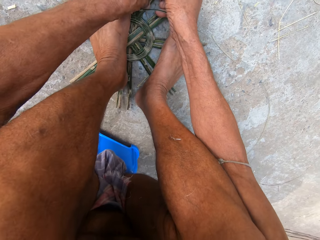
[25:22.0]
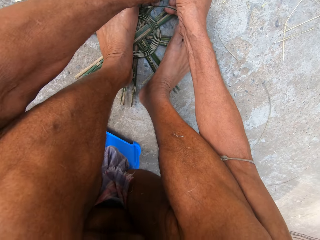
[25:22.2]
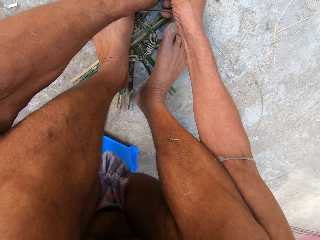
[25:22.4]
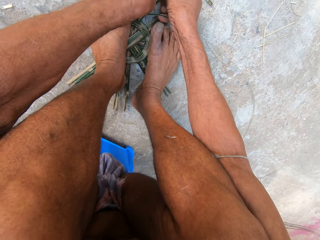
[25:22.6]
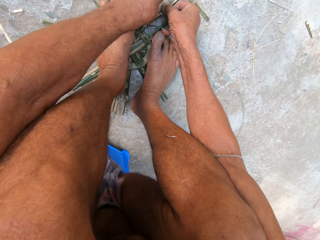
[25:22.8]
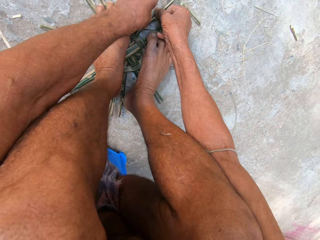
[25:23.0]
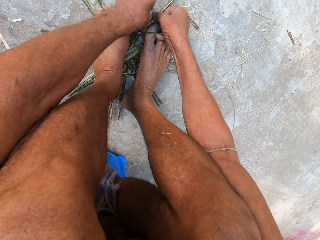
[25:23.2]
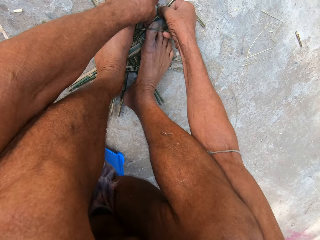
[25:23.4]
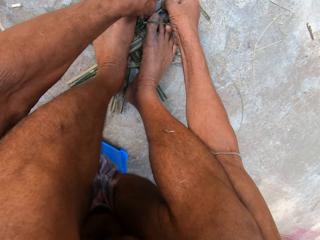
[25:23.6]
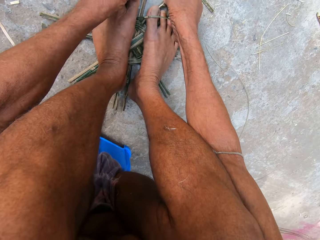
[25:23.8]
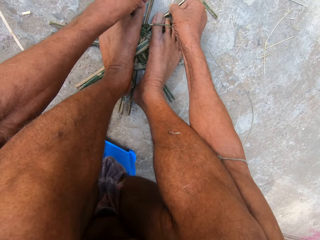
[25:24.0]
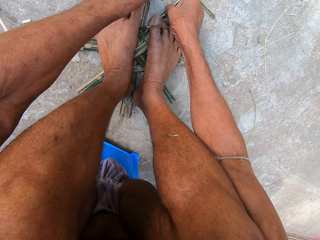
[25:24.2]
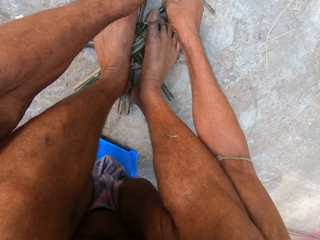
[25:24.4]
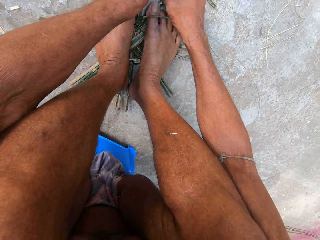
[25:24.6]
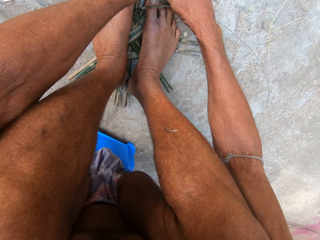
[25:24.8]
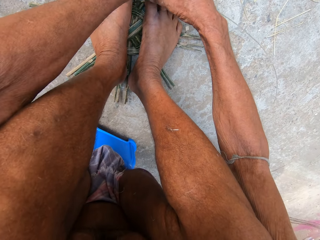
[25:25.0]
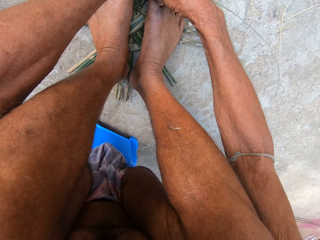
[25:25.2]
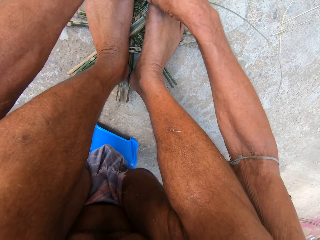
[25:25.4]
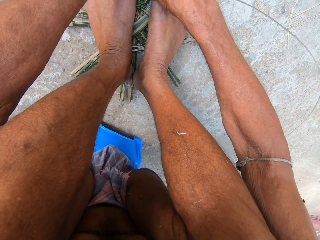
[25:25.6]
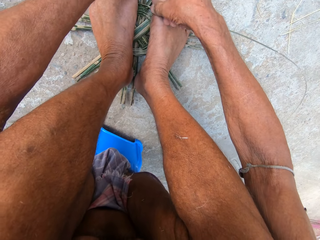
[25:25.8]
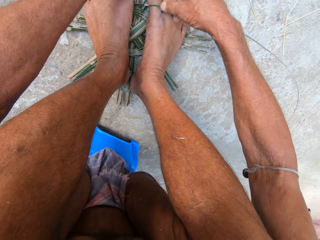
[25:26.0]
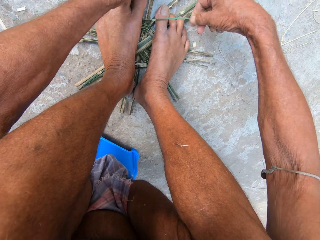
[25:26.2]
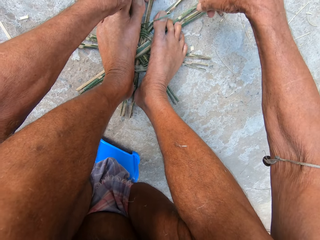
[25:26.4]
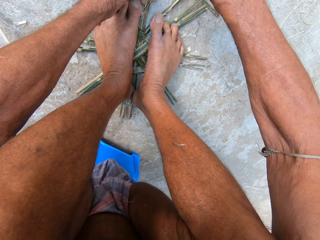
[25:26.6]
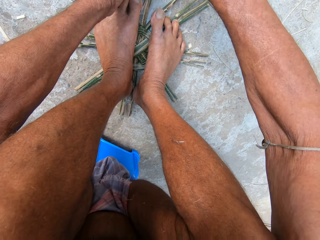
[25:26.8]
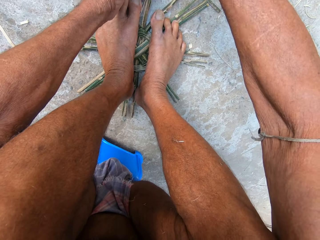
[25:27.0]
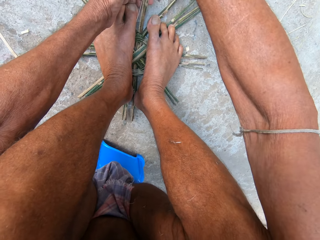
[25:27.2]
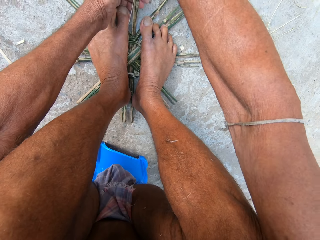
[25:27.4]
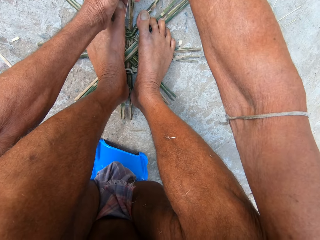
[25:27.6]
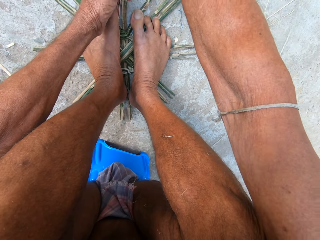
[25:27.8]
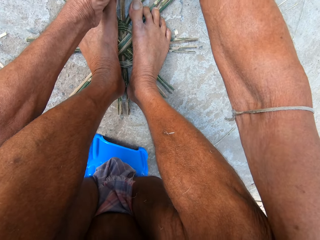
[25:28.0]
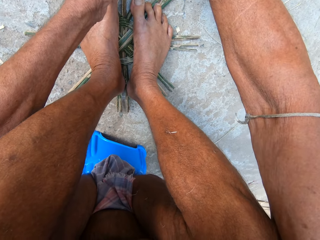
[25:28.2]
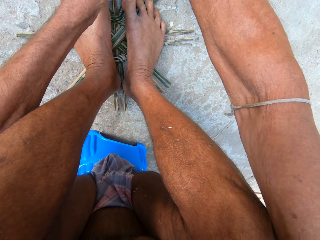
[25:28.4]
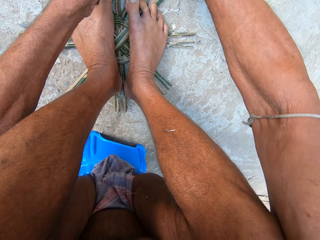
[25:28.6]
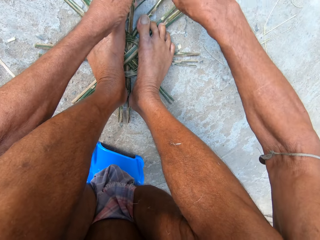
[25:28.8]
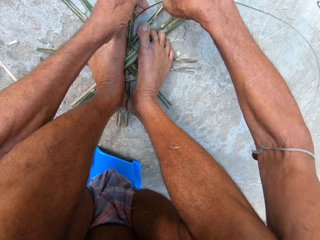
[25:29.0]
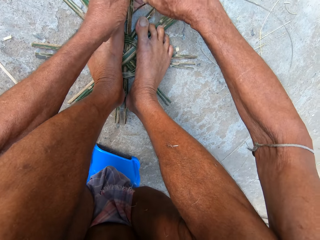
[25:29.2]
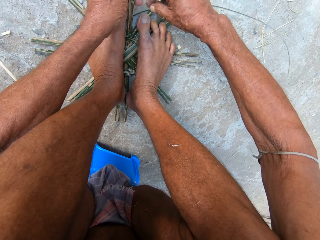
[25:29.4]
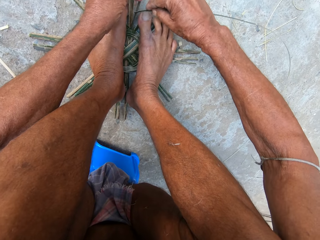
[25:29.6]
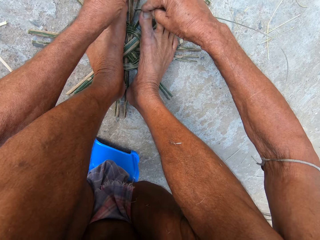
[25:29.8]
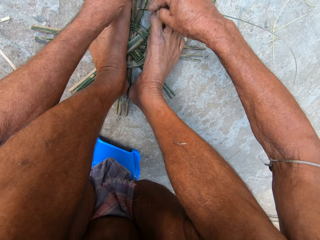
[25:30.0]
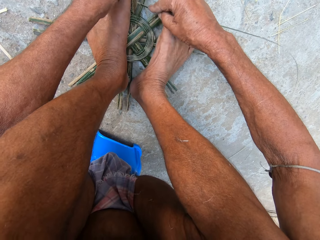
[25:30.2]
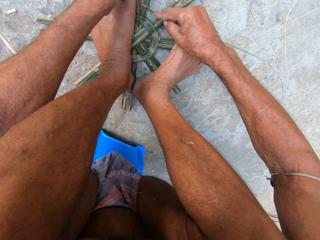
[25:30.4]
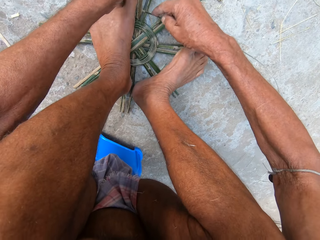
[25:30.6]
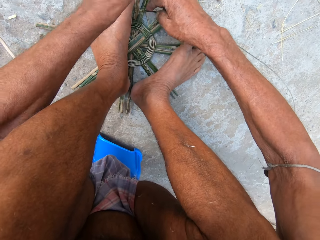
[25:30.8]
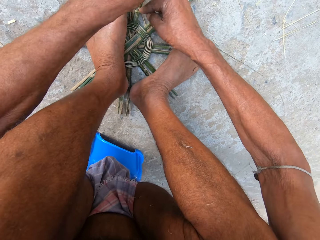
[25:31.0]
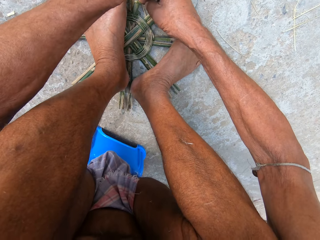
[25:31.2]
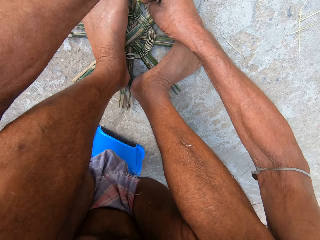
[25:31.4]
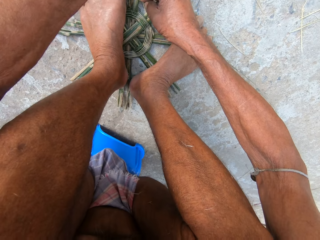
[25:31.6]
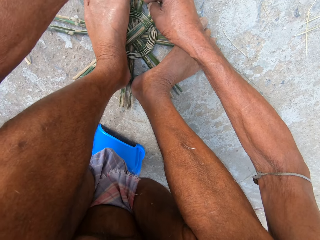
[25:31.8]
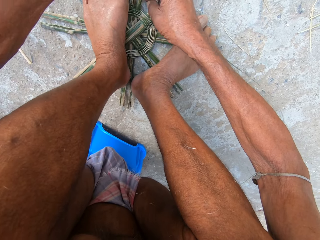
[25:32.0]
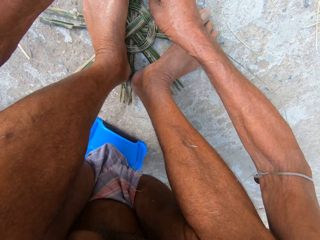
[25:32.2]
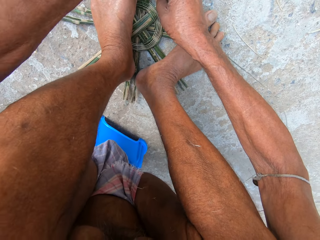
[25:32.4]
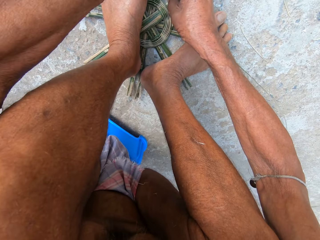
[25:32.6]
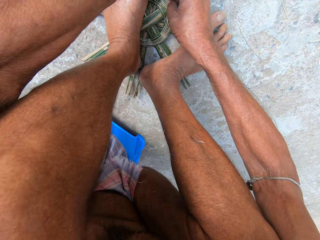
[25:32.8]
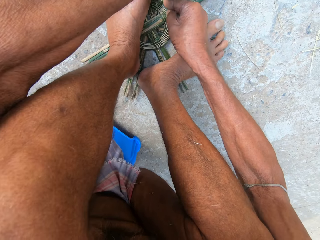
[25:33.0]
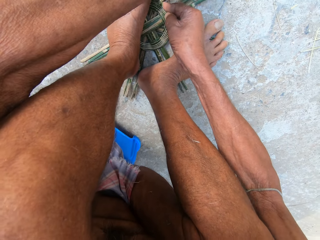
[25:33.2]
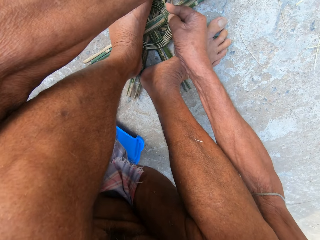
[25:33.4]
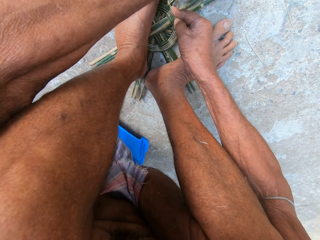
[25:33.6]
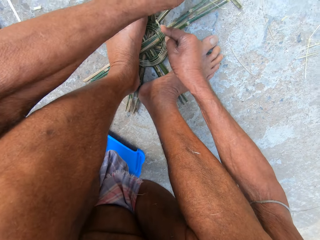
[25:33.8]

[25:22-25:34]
The camera wearer picks up the reed. They weave something with the reed.

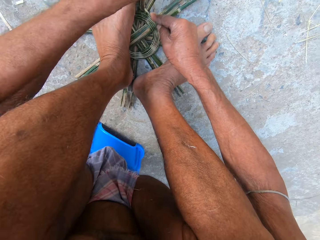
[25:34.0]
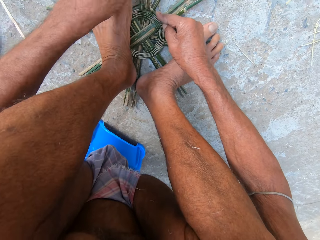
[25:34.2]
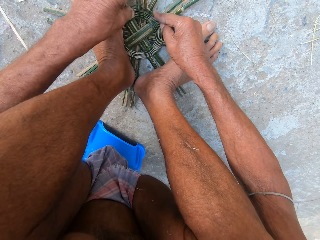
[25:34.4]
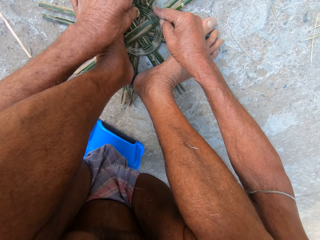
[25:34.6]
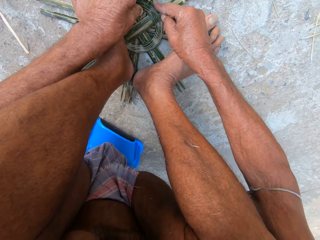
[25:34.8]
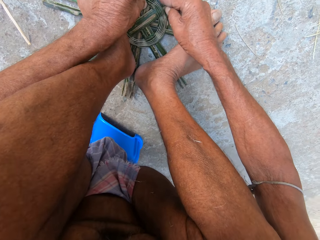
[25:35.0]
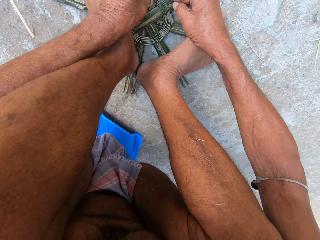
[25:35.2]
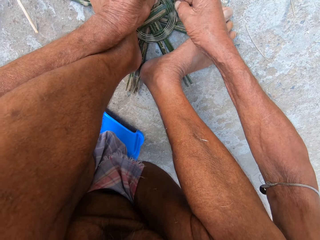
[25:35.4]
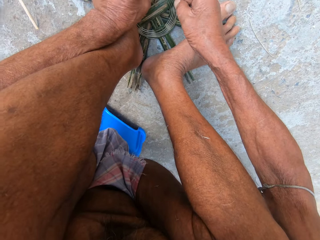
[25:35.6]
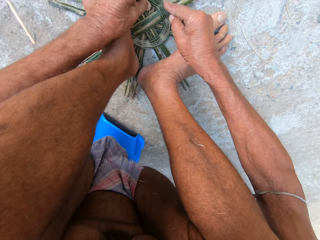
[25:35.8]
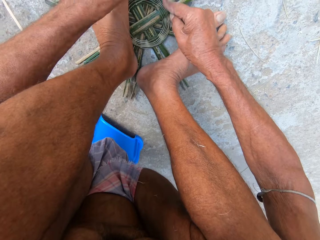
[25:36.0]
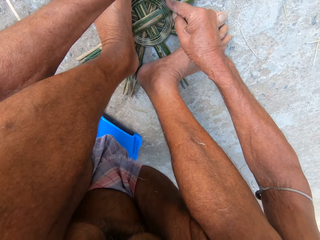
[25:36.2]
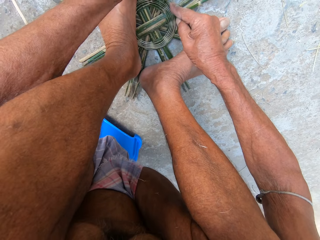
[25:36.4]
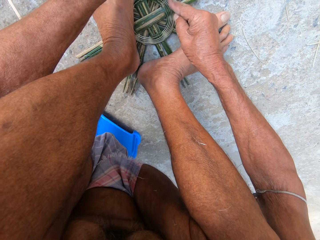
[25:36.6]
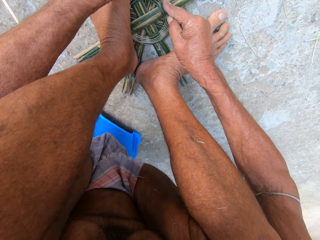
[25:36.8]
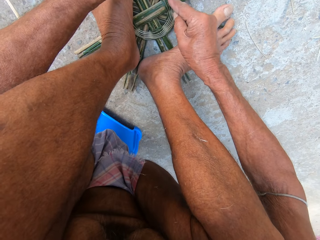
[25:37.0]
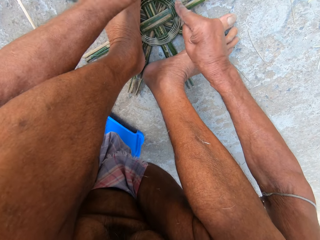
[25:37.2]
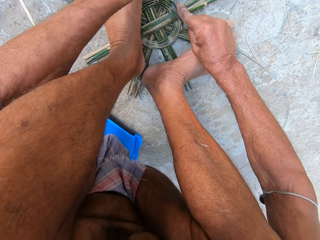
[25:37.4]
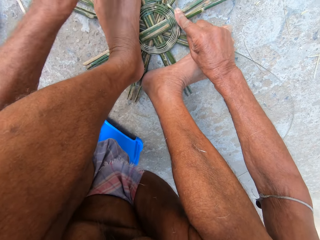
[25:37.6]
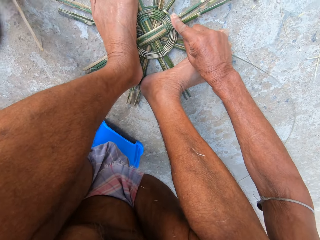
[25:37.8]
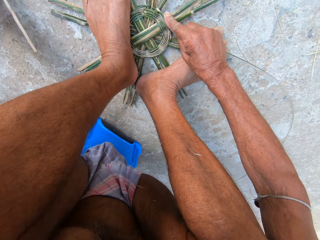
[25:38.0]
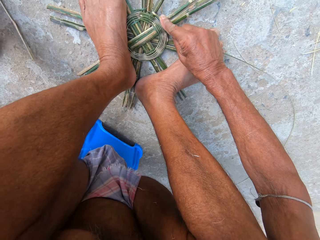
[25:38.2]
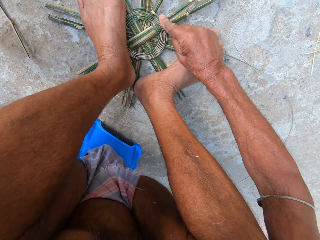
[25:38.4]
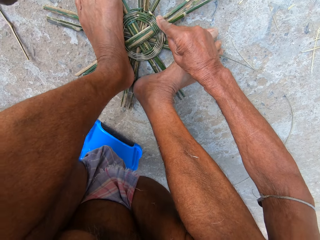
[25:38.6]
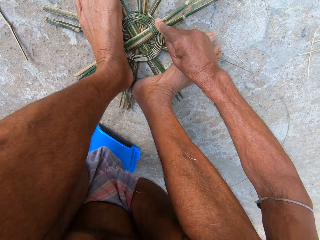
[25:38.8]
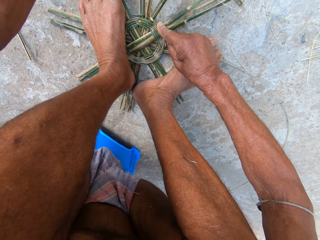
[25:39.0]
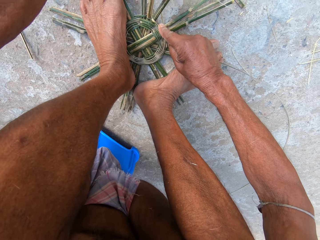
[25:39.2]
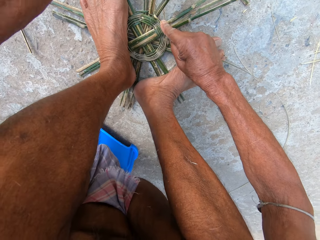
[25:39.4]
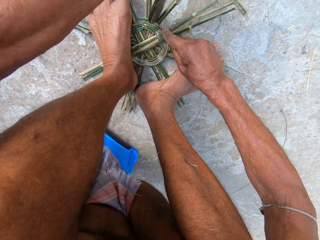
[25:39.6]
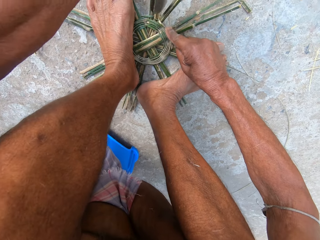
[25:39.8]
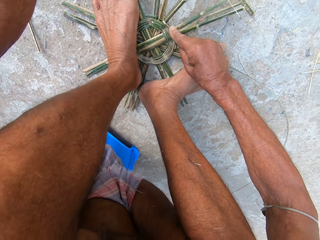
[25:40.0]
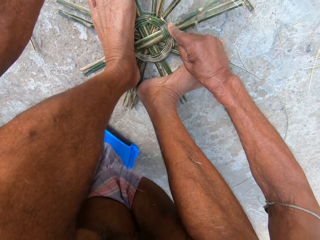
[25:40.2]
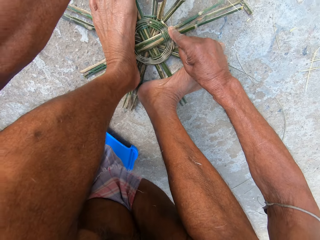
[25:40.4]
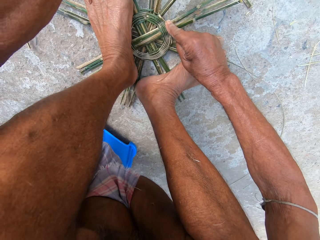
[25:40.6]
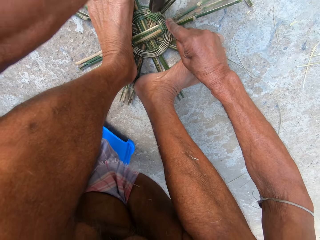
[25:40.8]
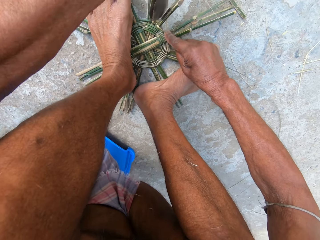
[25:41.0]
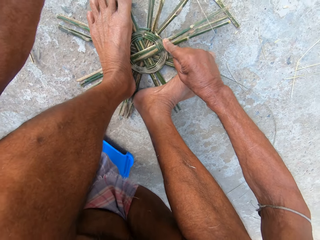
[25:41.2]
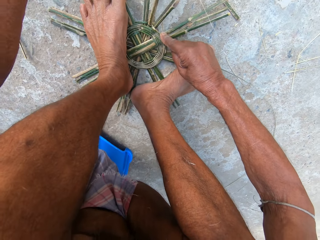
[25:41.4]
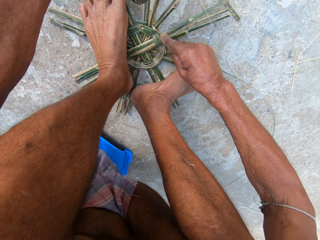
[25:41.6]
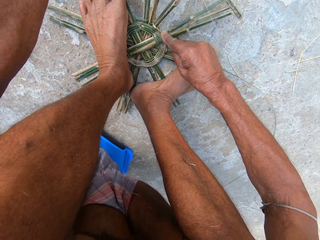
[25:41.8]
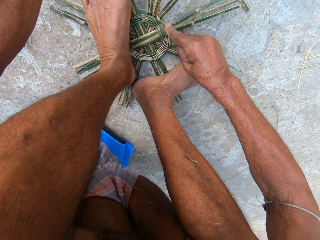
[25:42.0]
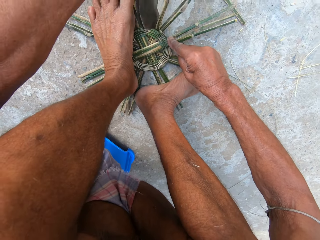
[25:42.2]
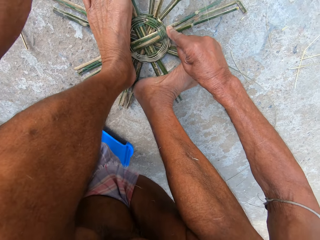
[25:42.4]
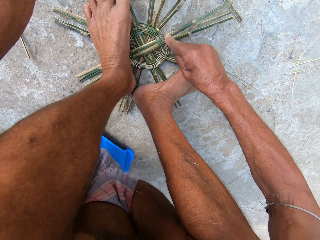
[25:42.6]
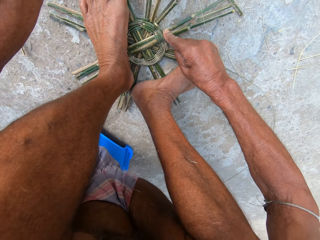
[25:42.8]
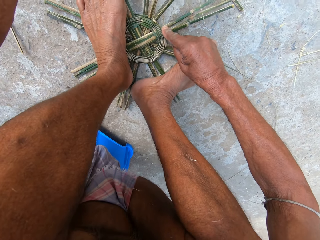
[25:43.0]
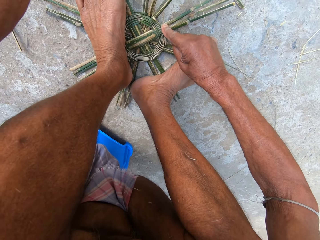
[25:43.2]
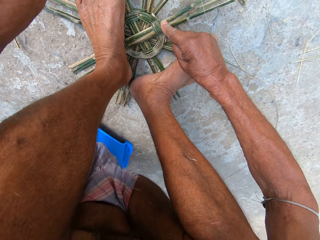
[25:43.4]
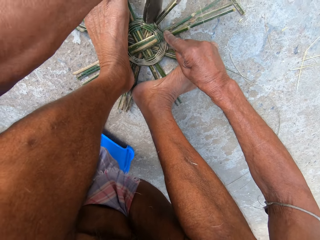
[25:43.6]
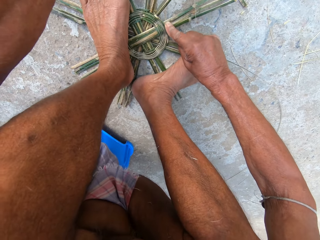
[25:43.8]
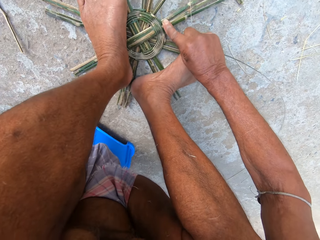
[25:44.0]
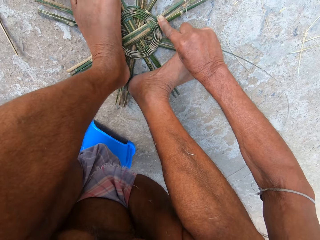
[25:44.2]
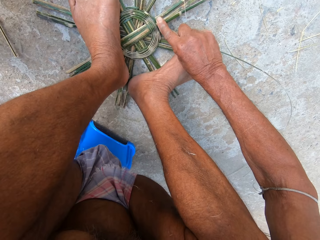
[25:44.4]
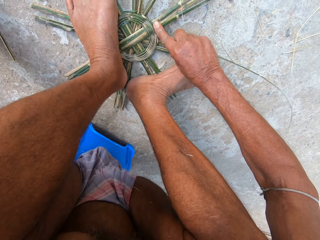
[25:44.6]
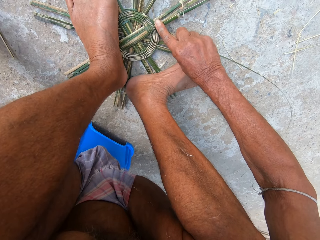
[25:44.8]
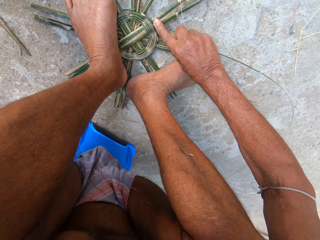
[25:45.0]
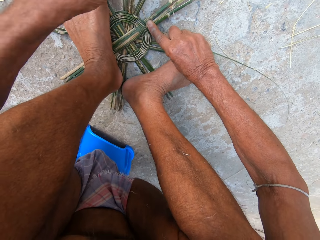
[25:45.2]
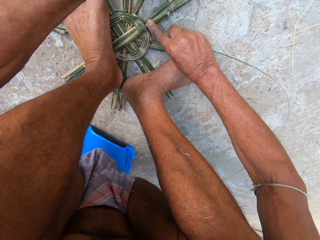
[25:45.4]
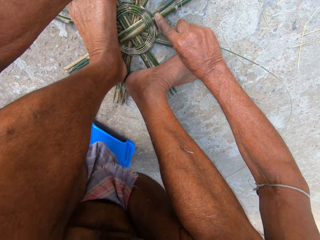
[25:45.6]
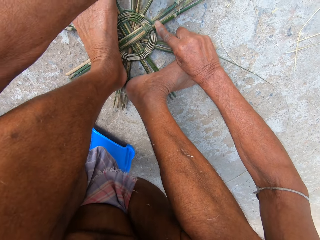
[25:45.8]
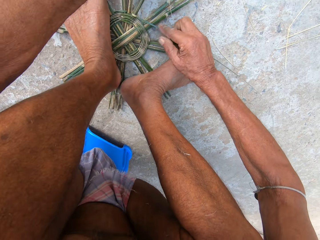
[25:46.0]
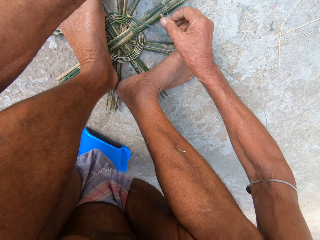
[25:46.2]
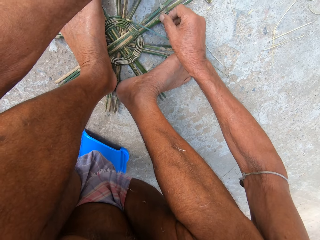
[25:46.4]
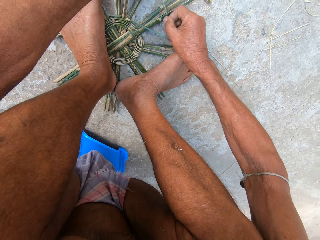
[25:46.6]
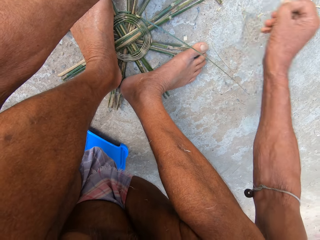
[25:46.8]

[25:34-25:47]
The camera wearer picks up the hook knife from the ground with his left hand. He hits the bamboo strips with the hook knife in his left hand. He places the hook knife in his left hand on the ground. He holds the reed. He picks up the reed.
